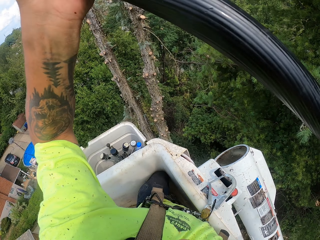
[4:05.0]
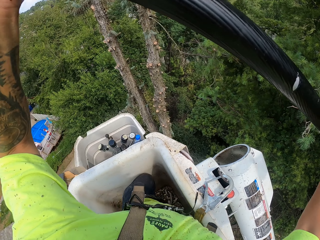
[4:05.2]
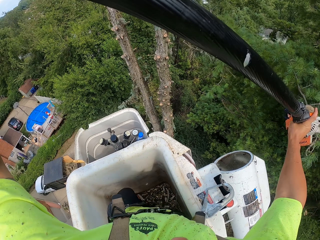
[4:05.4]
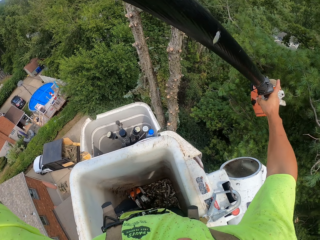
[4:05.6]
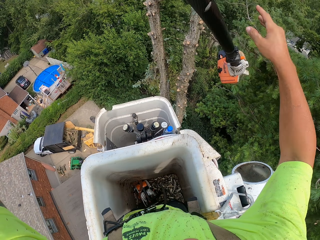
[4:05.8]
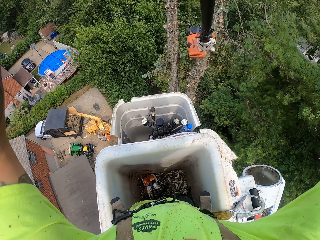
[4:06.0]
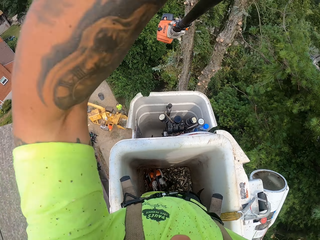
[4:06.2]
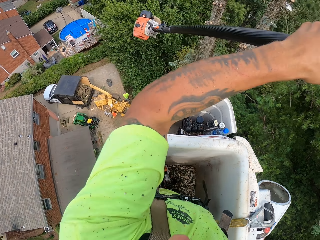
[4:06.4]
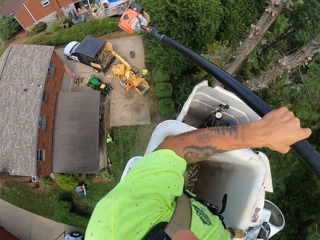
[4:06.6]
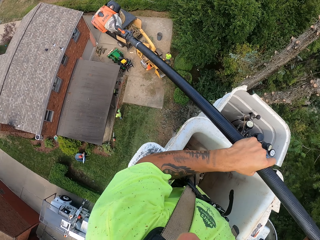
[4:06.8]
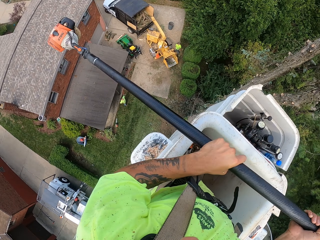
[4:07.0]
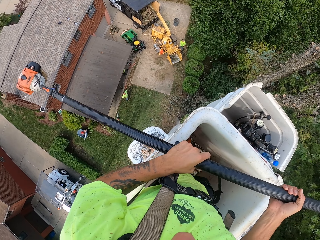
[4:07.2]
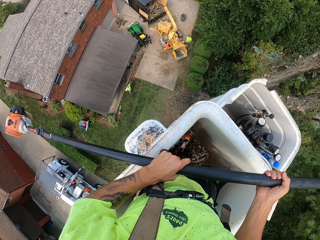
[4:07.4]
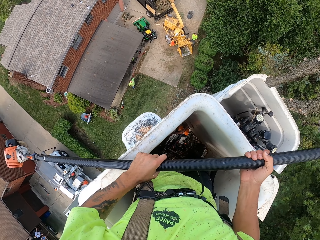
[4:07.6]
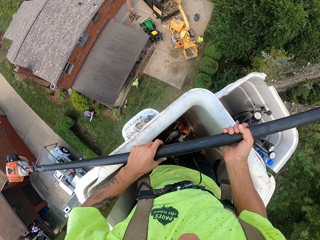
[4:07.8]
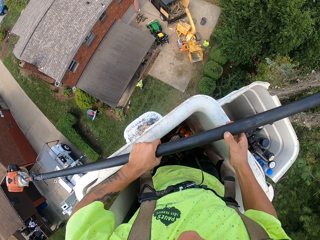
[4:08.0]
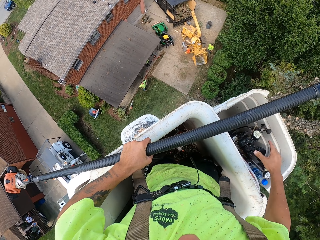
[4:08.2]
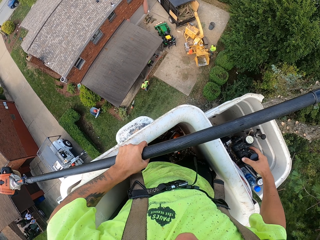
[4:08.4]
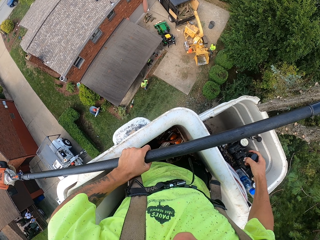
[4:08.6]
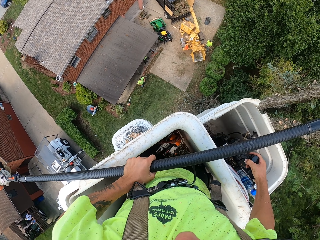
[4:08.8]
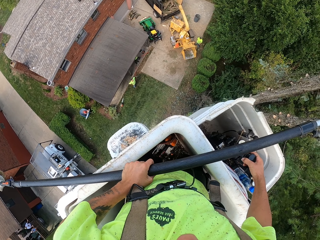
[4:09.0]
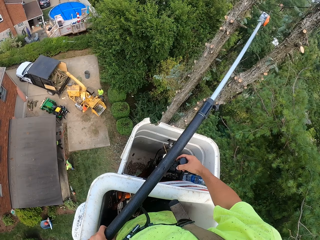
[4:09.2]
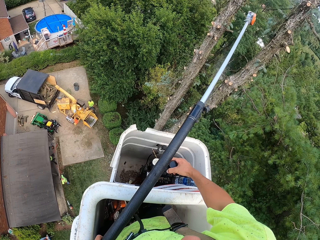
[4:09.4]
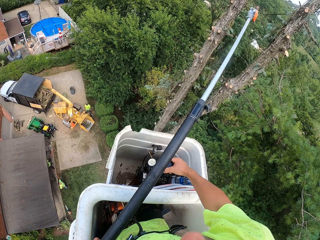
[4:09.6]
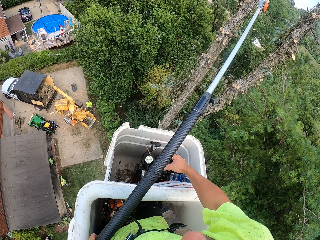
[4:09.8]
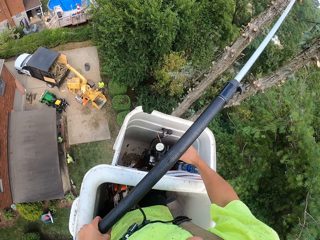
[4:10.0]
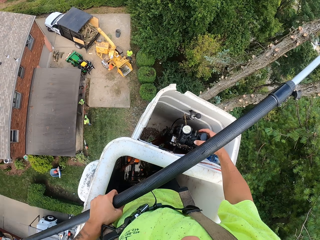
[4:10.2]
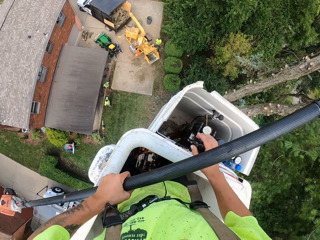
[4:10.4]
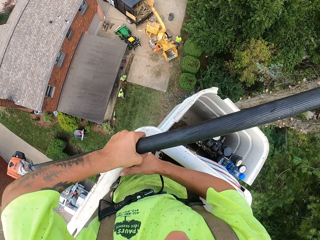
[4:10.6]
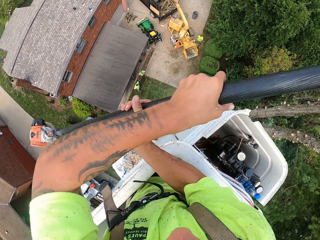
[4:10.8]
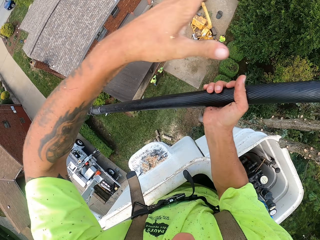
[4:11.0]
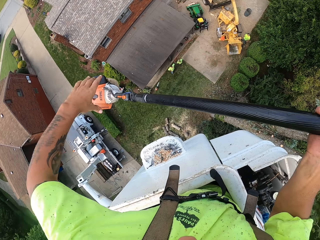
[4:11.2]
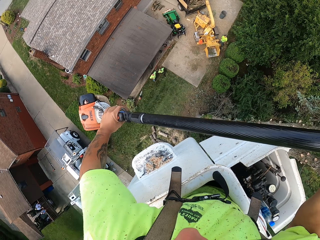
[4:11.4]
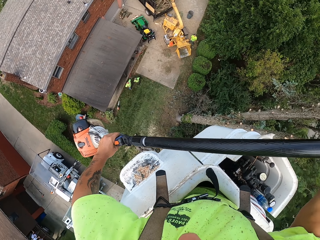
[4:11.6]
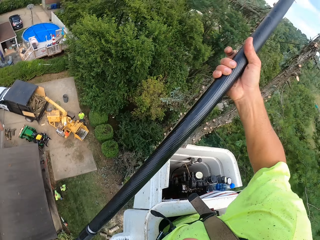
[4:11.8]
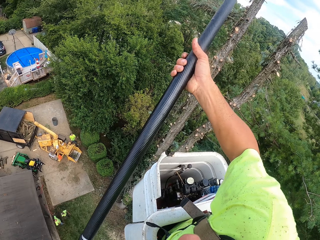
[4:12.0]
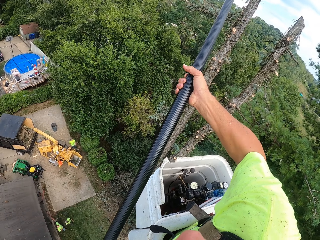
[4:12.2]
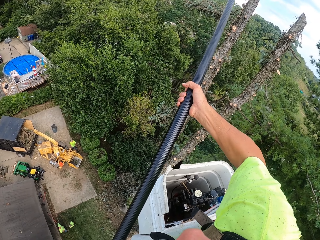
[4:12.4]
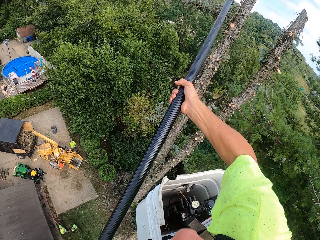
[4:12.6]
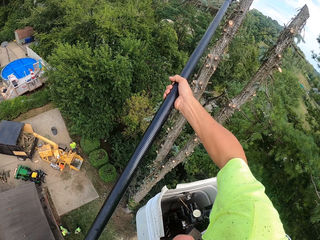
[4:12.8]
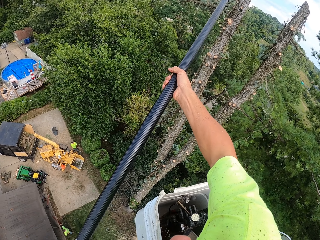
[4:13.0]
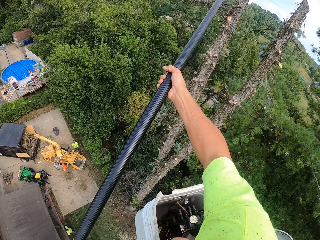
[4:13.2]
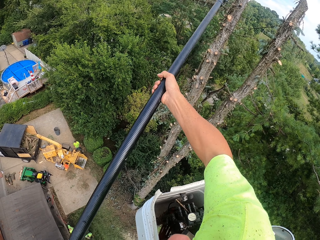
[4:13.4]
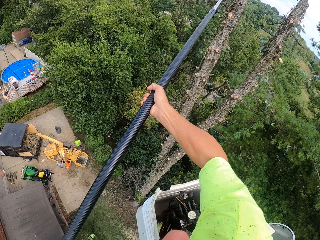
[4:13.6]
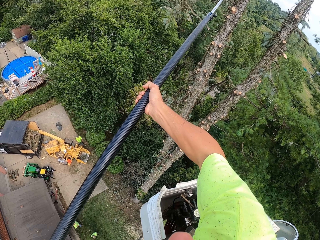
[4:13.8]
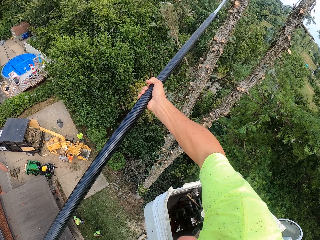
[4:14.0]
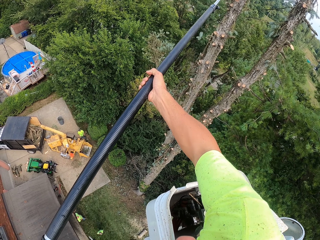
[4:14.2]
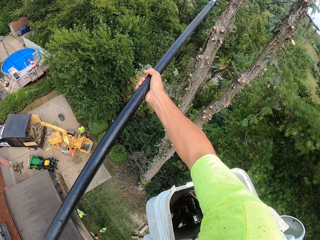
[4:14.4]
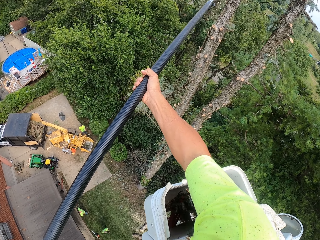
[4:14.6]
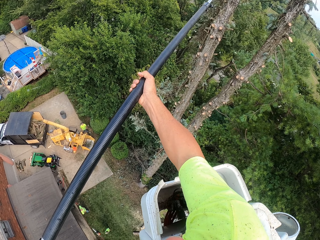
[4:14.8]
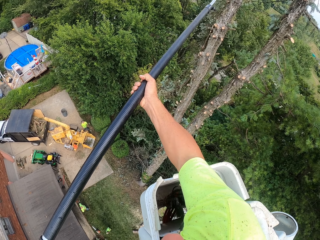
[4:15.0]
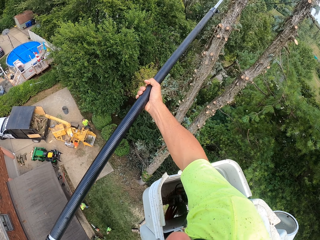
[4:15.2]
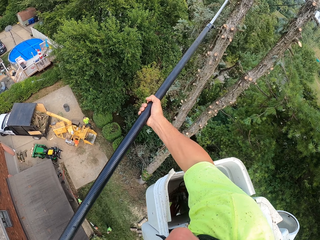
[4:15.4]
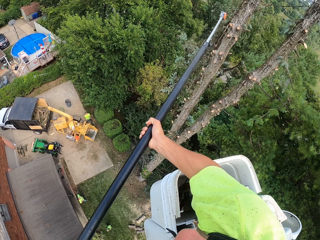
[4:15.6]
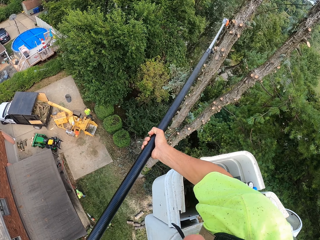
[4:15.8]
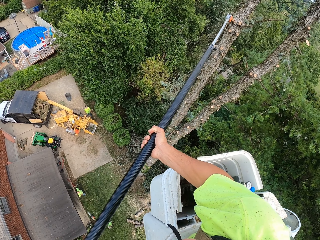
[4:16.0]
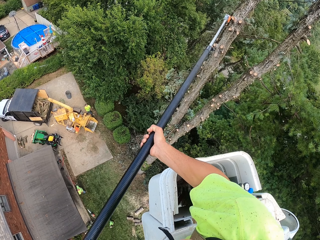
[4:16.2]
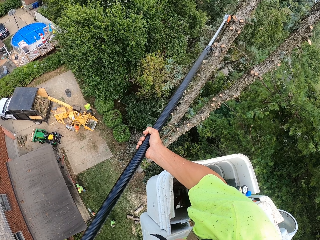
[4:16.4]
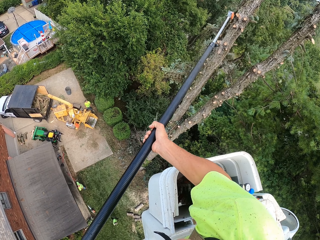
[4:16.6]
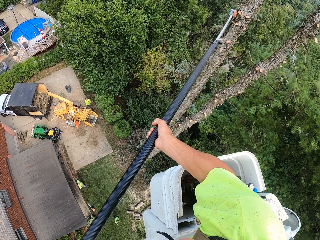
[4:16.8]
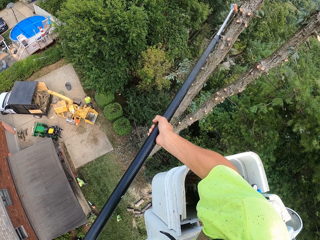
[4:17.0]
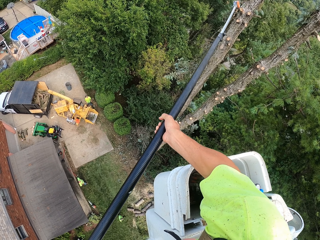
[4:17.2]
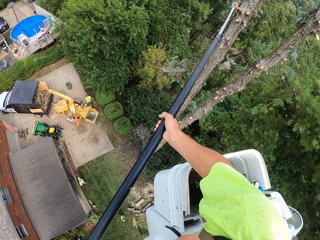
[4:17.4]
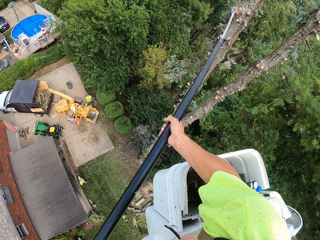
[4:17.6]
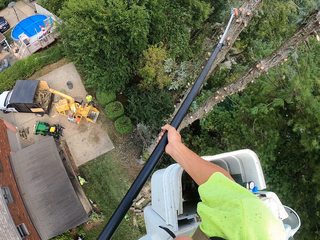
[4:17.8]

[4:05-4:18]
The camera wearer turns the telescopic tree pruner. He puts the chainsaw on the forklift with his hands. He operates the hydraulic control in the forklift with his right hand. He adjusts the pruning tower and touches the pruning tower gear. He holds the telescopic tree pruner. He cuts the branches of trees with the chainsaw in his hands.

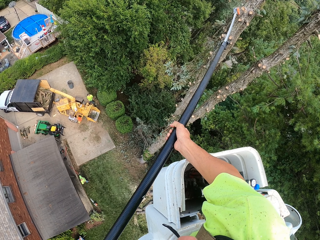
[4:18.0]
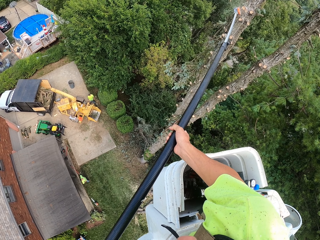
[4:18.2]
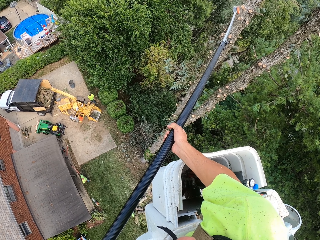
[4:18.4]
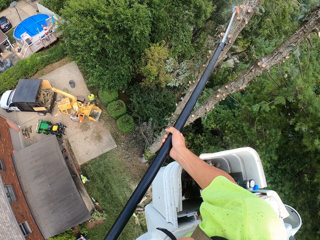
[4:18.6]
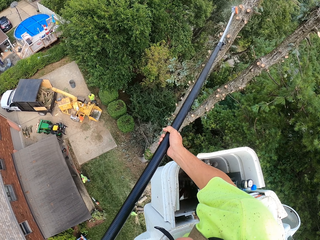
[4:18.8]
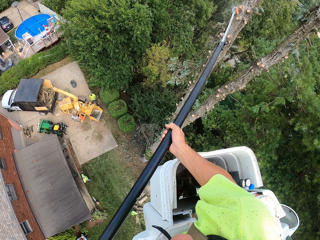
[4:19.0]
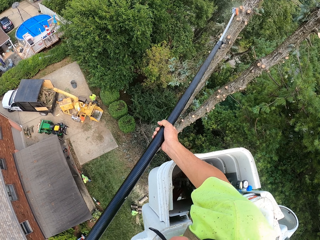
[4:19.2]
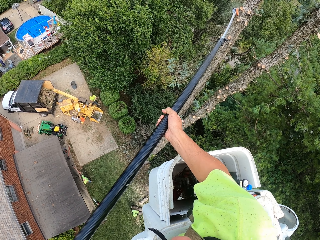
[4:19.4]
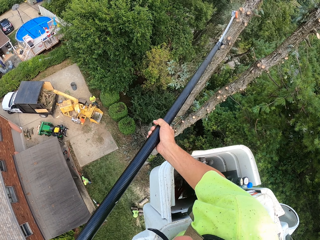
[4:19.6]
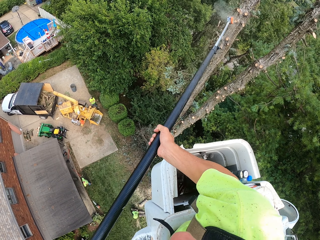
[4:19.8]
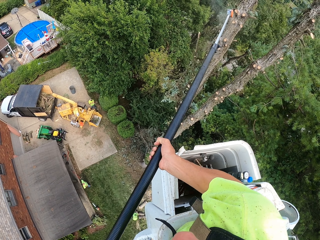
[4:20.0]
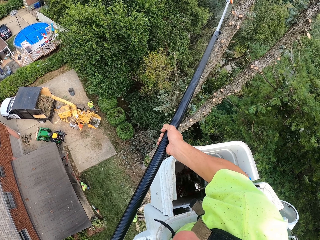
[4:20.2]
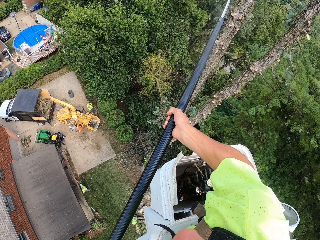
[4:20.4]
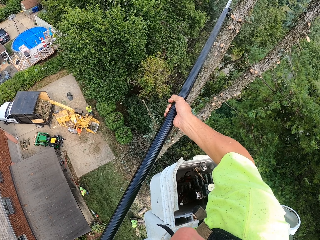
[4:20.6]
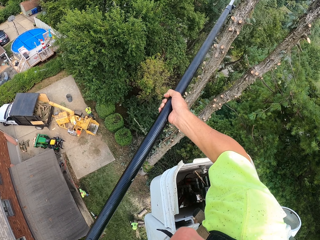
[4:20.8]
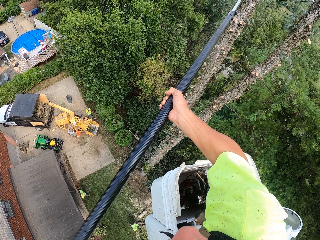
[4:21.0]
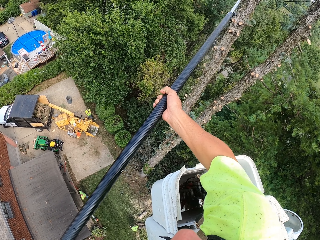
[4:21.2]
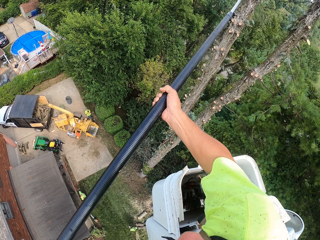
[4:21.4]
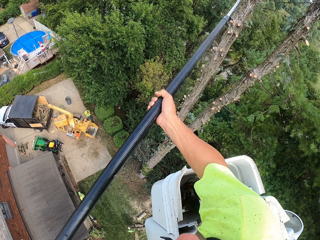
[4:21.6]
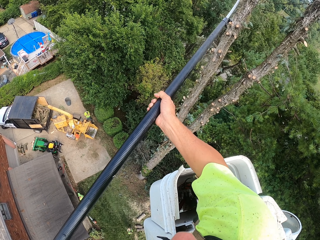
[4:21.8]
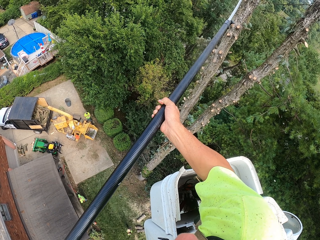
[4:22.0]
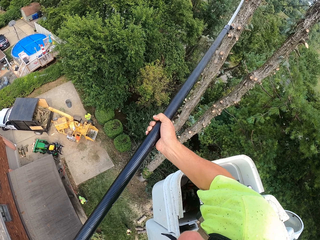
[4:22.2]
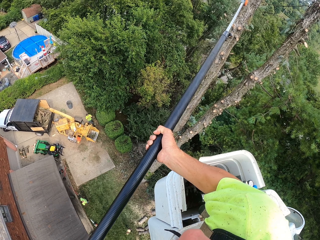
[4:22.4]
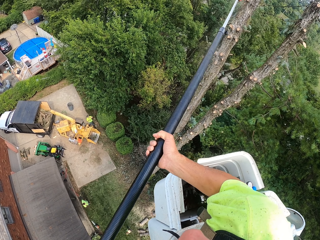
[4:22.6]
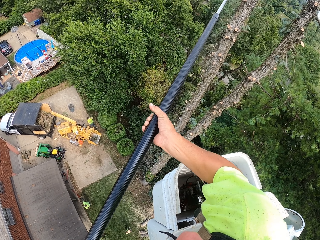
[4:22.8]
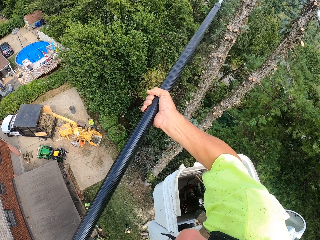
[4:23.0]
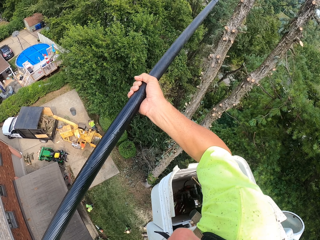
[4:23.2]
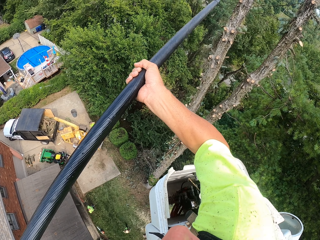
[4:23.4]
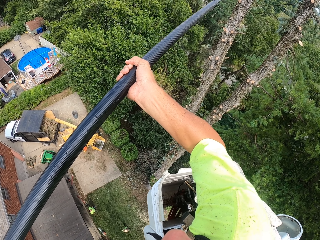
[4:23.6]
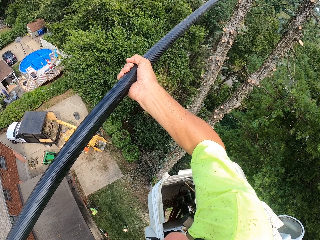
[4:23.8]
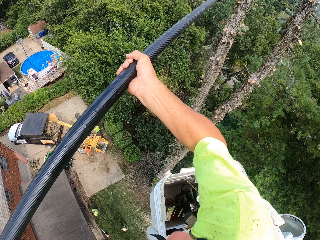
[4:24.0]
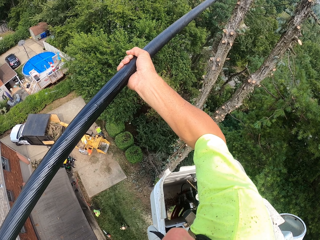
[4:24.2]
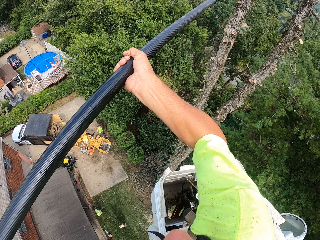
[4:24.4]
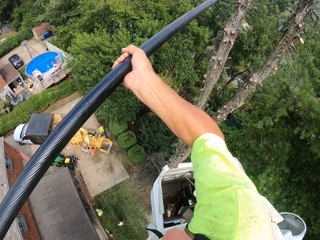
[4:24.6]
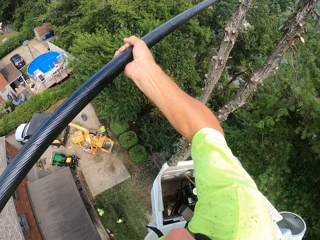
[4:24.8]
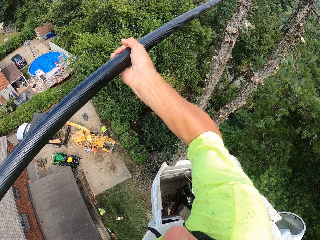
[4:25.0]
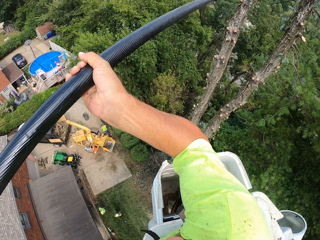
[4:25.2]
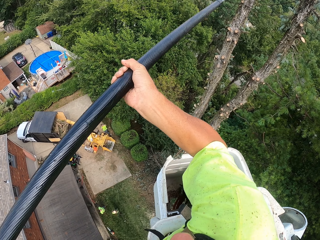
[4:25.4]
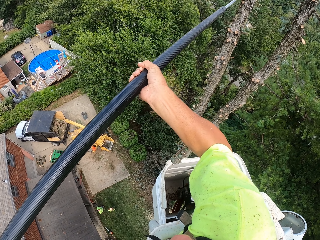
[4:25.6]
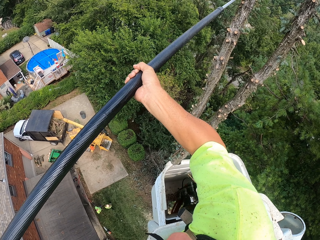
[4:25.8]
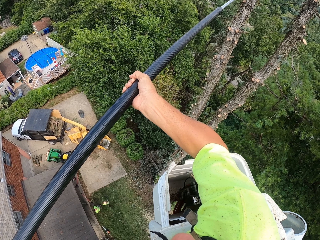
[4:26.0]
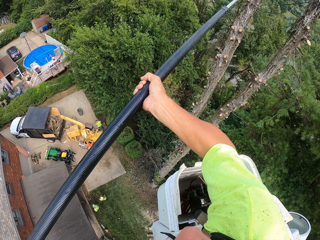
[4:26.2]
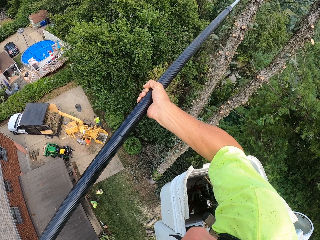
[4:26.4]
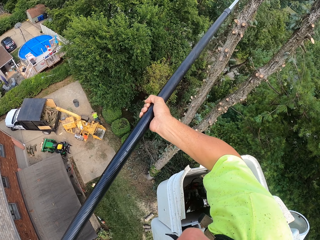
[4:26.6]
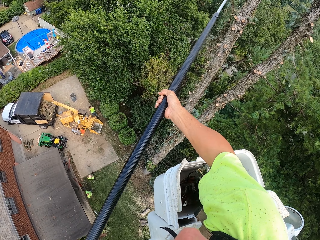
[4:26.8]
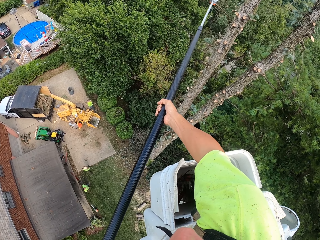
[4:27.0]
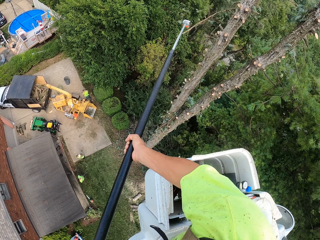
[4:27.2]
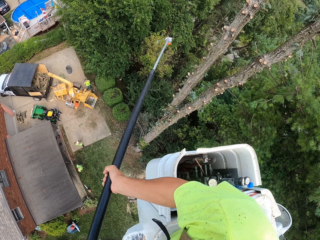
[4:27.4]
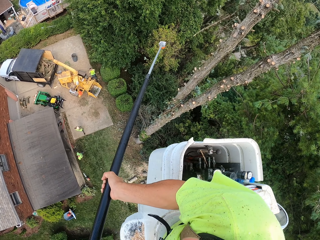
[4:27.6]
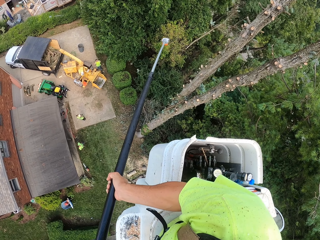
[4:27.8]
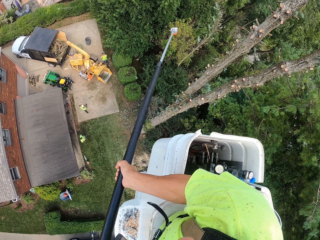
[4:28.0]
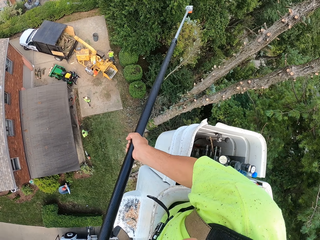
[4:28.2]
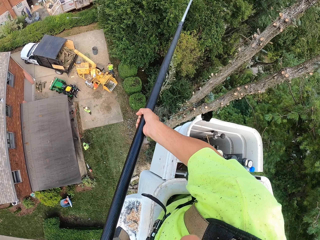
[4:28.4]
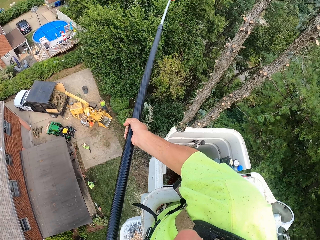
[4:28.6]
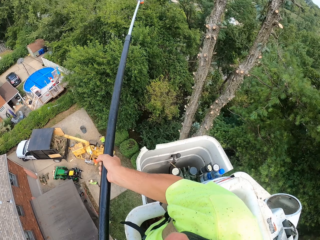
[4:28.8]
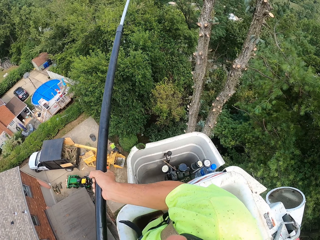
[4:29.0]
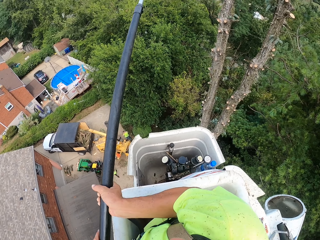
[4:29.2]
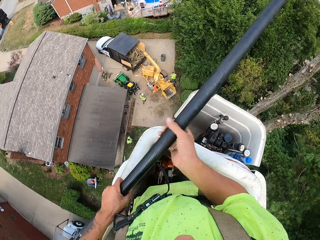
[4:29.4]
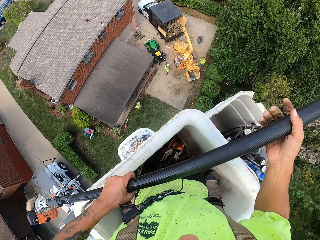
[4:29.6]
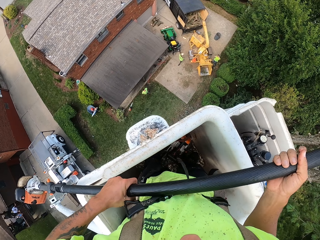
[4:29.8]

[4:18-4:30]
The camera wearer looks around.
